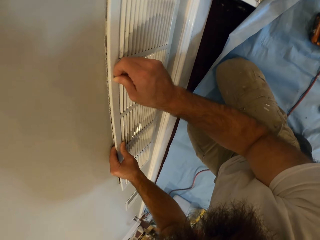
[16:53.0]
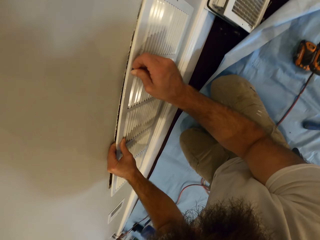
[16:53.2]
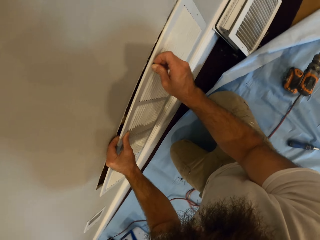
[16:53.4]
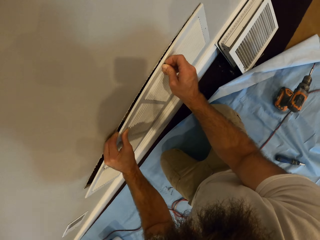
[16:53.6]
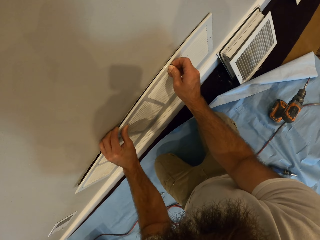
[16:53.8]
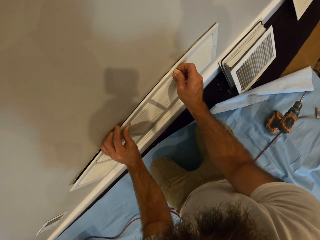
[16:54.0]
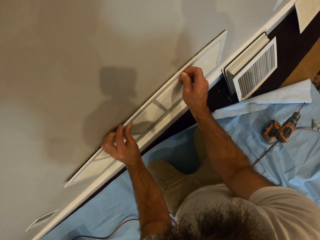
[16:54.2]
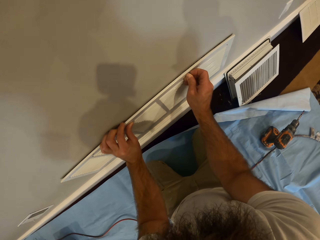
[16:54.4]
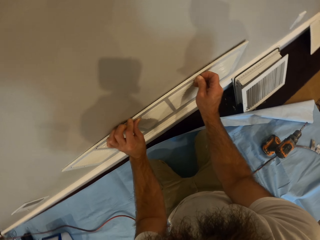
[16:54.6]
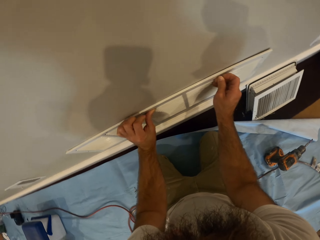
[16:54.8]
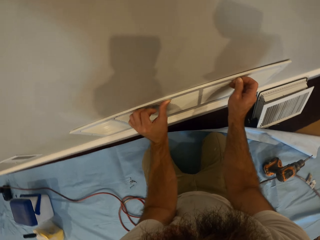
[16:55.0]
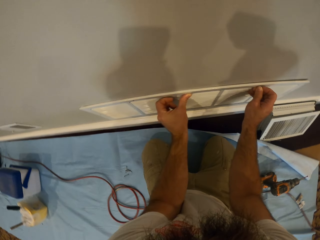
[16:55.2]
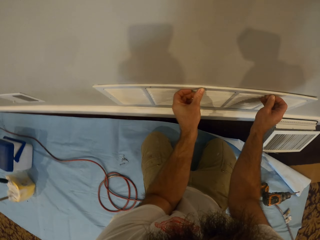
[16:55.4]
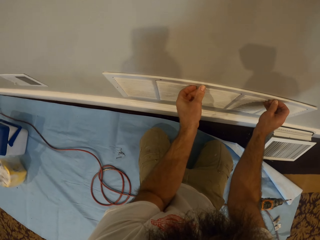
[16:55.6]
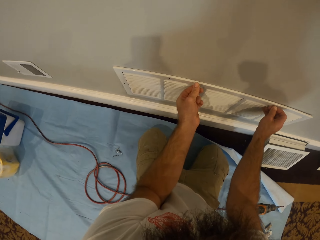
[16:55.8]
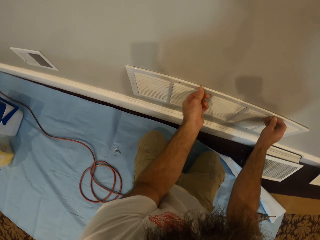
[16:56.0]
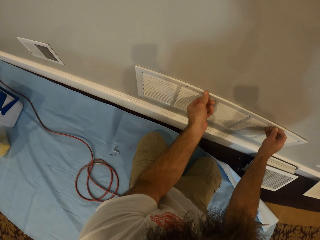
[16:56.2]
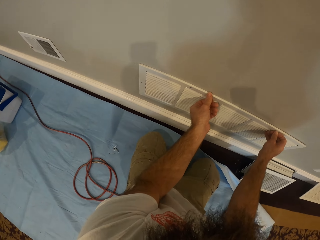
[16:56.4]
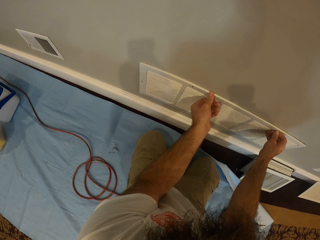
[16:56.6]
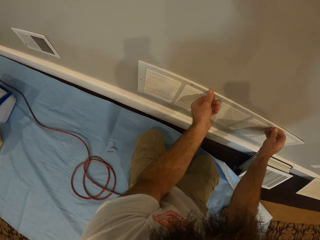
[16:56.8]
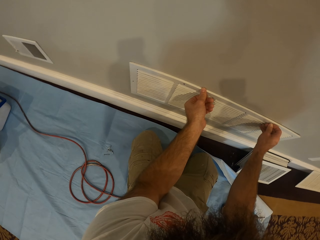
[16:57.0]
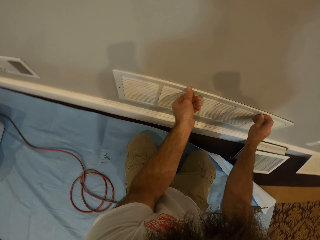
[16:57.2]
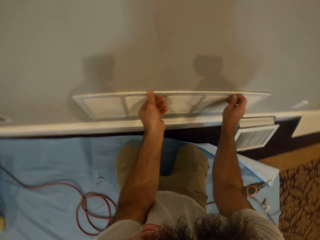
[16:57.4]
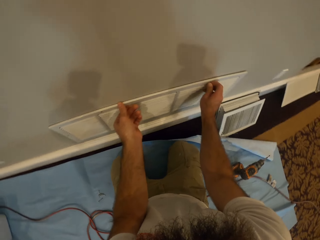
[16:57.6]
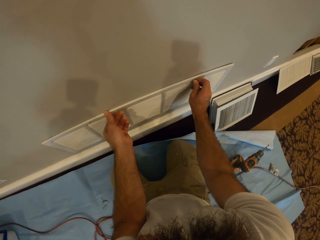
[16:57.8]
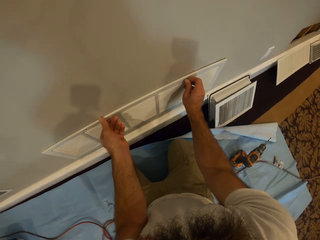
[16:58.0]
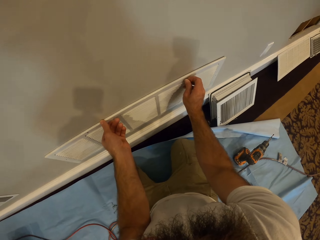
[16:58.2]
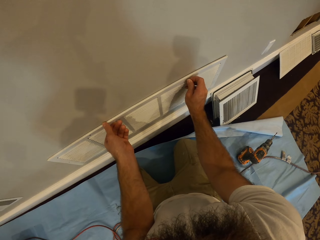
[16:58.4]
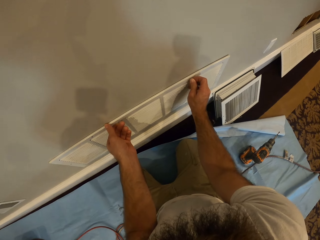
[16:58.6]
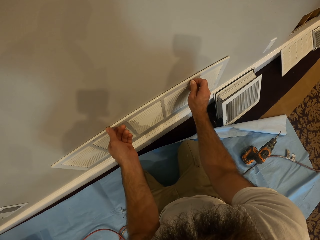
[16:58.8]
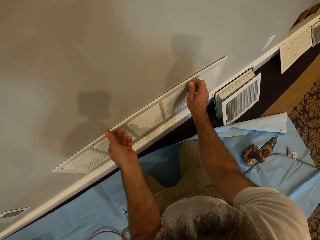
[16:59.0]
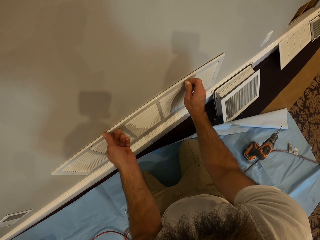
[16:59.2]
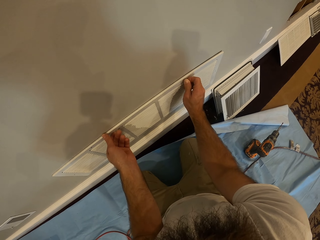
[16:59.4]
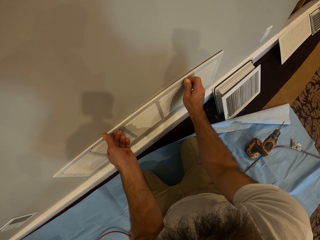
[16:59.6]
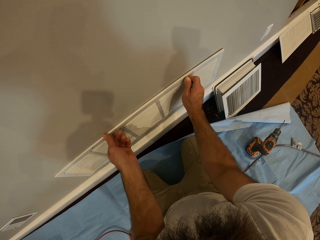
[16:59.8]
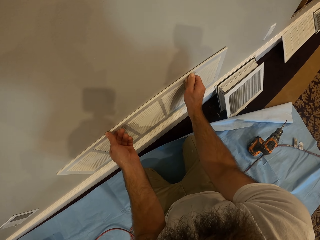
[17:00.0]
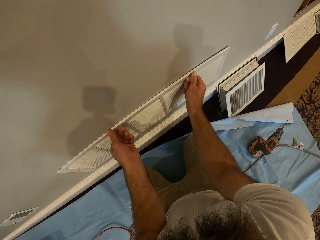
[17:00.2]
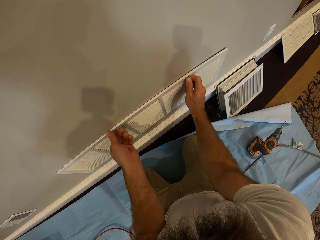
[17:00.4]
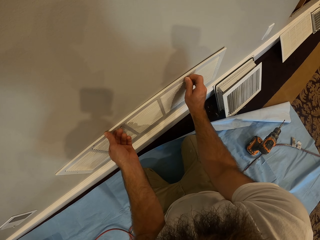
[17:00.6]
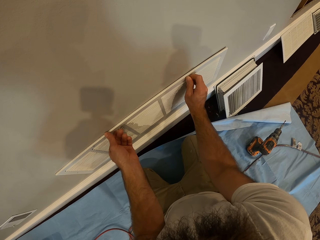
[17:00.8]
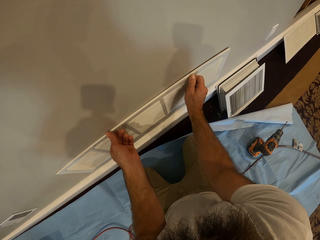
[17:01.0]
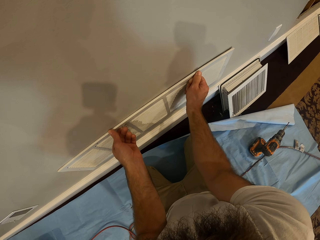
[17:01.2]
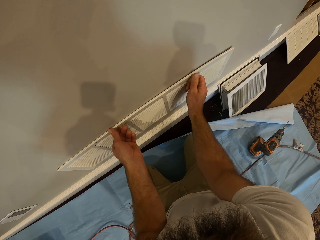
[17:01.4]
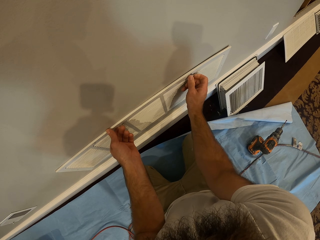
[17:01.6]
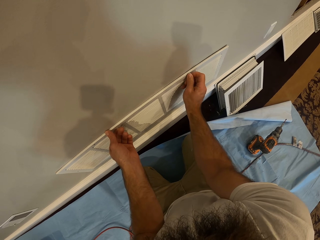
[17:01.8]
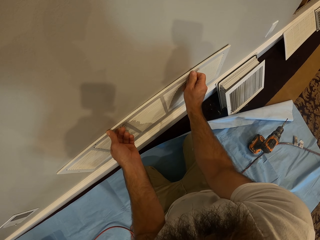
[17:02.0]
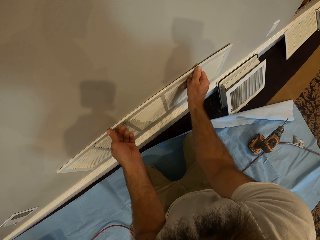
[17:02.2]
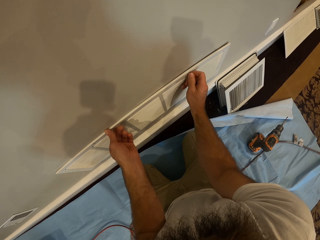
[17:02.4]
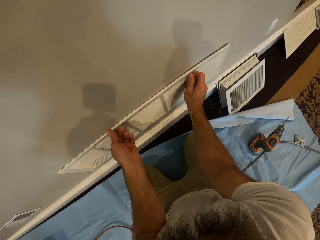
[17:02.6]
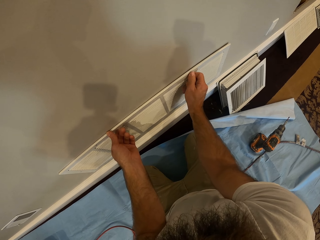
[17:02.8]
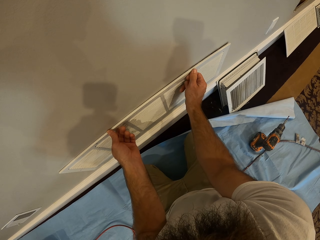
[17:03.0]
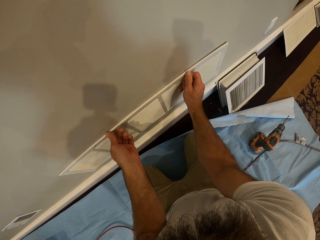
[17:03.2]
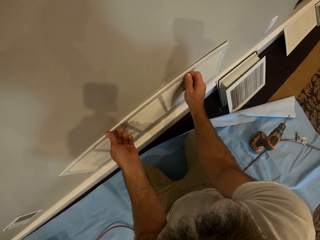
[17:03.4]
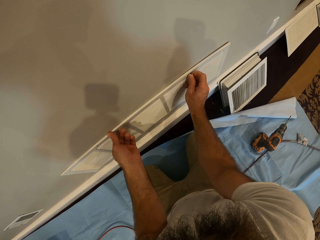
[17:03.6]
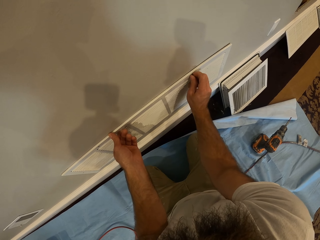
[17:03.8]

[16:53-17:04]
The camera wearer tightens the screw in the ventilation cover to the wall with his right hand. He adjusts the screw in the grill.

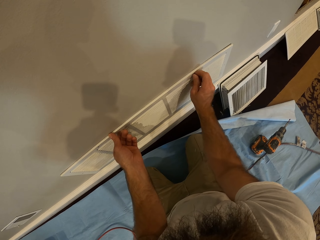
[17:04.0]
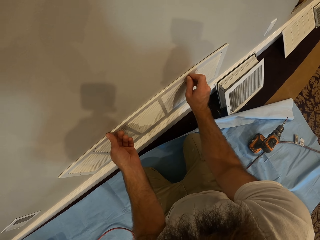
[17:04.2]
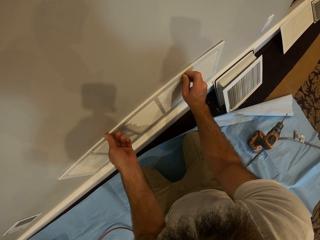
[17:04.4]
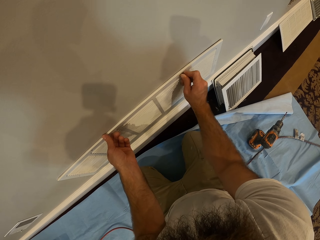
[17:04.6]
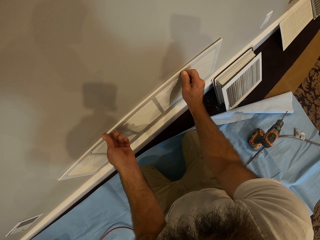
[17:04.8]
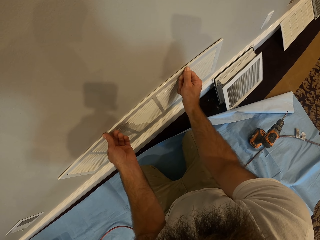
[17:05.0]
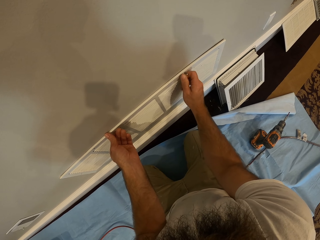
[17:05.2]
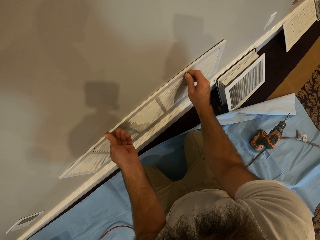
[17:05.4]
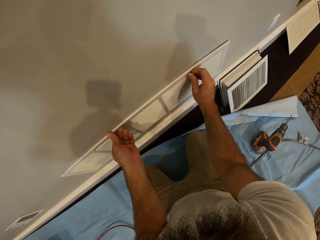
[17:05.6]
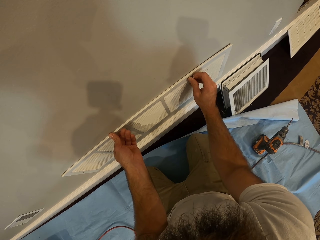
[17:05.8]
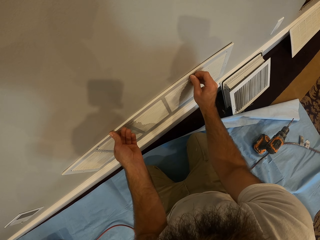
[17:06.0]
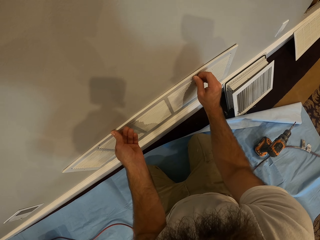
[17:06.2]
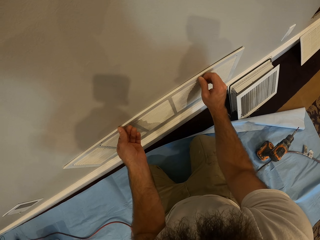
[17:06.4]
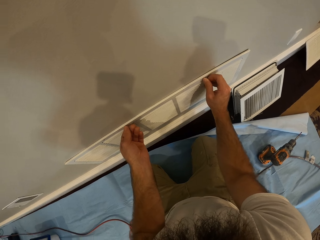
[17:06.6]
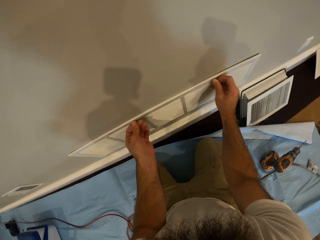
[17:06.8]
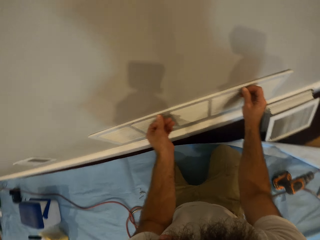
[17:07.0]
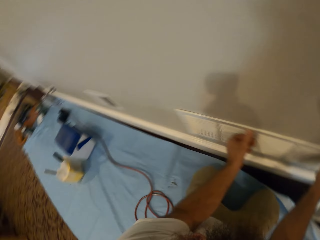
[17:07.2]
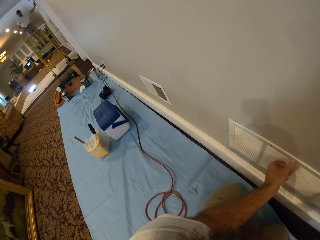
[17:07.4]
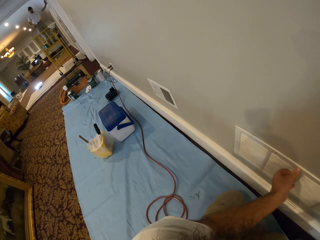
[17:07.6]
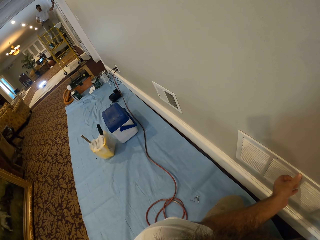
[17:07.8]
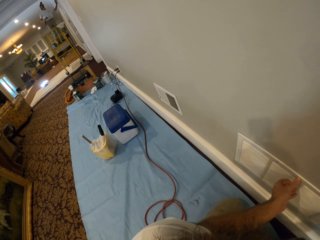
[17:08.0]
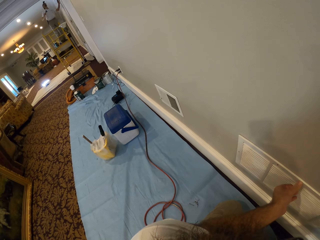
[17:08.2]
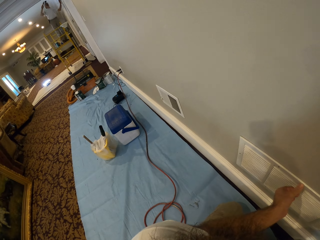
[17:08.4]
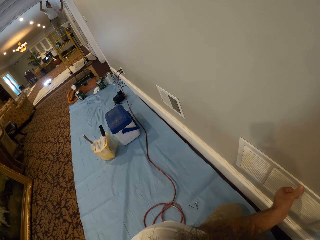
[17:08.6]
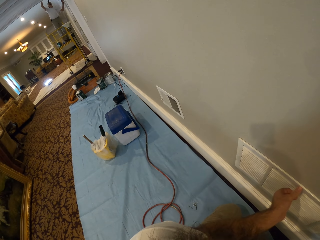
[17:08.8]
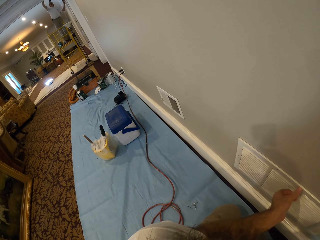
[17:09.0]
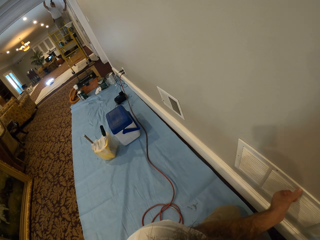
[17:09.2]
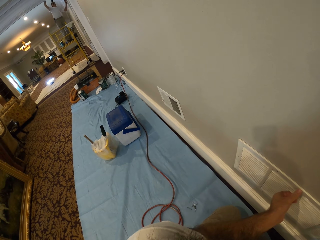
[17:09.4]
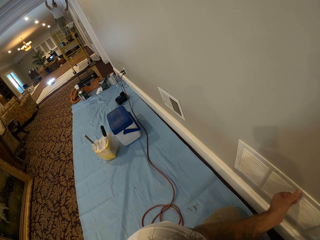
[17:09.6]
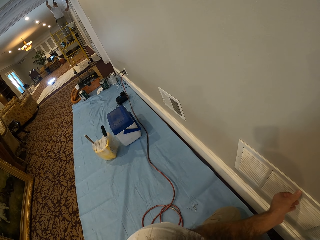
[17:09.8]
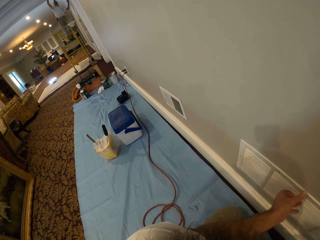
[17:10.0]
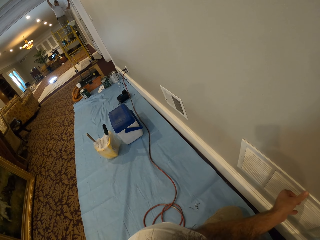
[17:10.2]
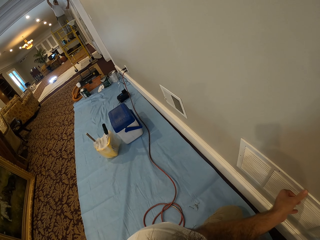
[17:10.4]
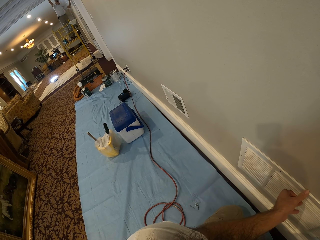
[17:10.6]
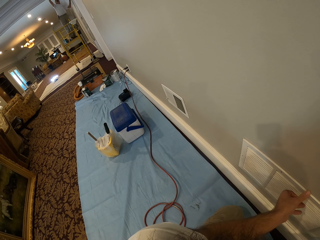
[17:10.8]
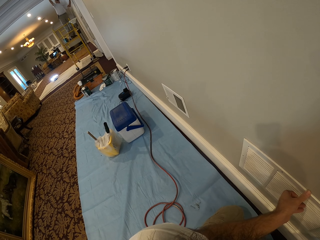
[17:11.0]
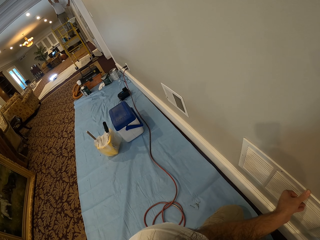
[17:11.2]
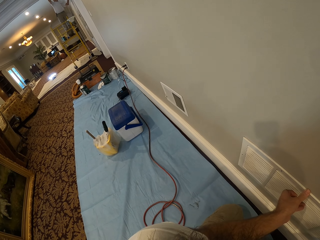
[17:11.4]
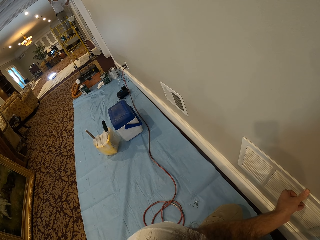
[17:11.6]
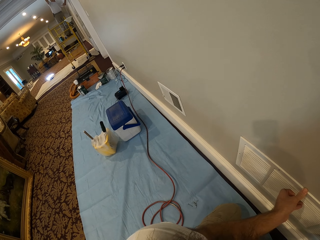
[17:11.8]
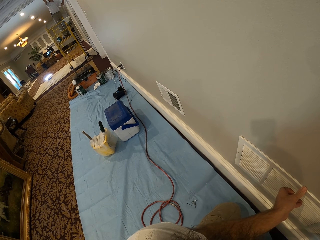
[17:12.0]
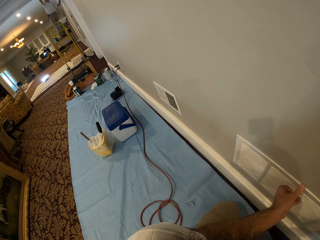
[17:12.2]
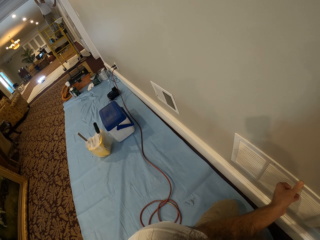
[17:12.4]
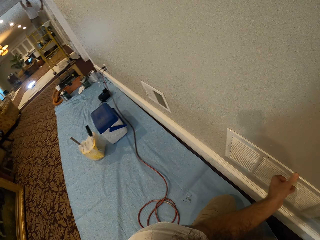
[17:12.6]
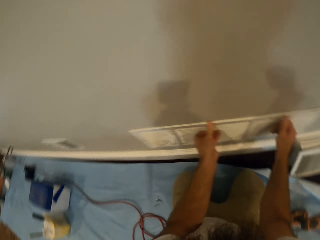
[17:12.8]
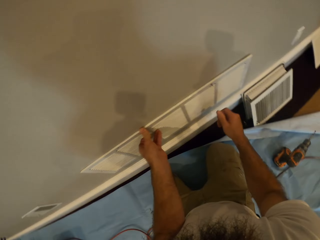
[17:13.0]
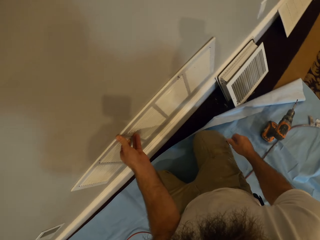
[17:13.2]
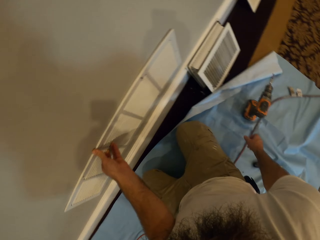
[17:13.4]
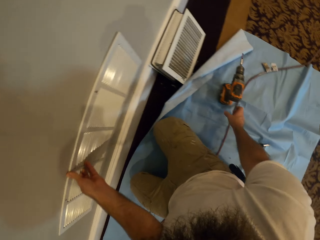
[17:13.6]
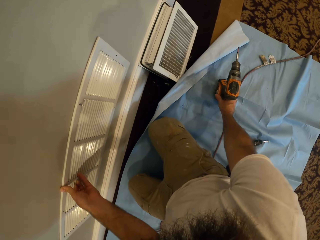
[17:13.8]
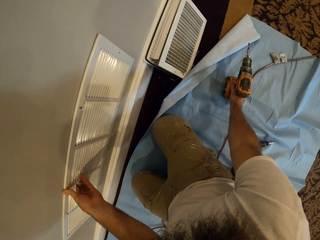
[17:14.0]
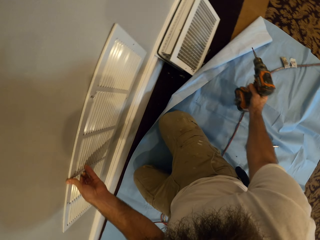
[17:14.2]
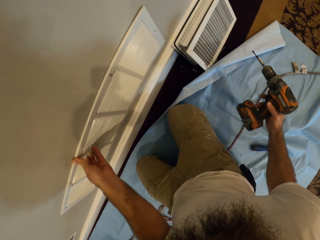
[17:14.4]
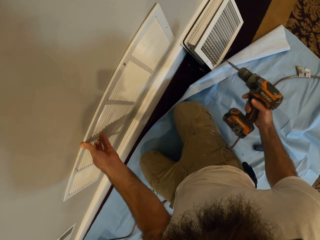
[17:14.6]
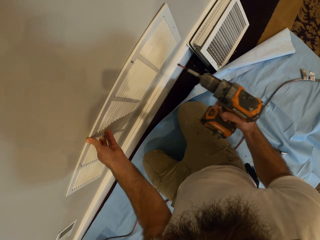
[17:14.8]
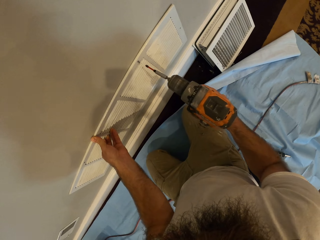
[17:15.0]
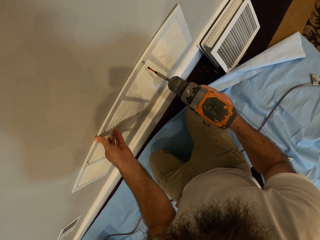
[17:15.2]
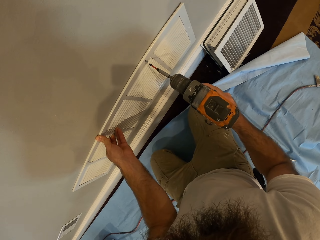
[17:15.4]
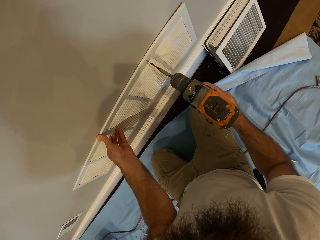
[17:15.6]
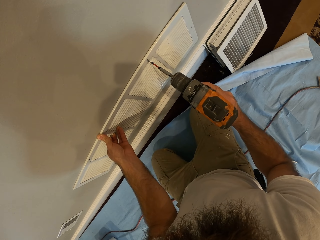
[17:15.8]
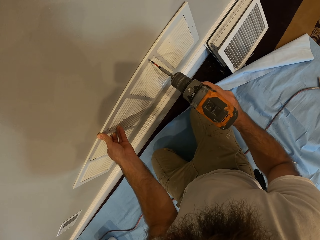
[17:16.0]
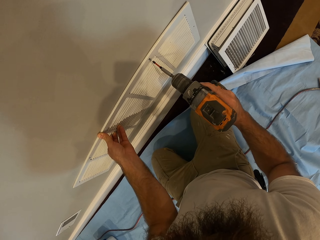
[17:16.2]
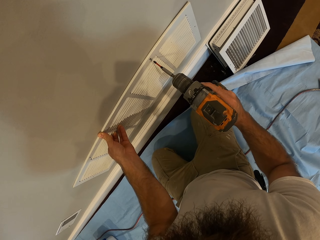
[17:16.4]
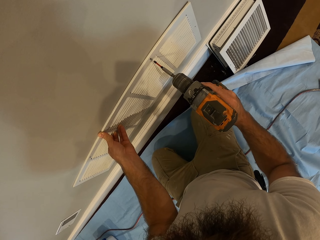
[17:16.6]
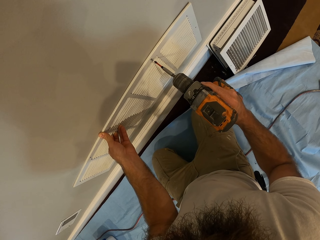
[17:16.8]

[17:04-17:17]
The camera wearer adjusts the screw in a grill. A man paints the ceiling with a paintbrush. The camera wearer carries a drilling machine from the cloth on the floor with his right hand.
